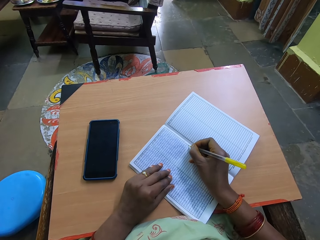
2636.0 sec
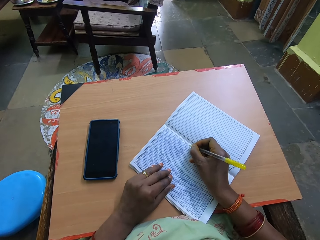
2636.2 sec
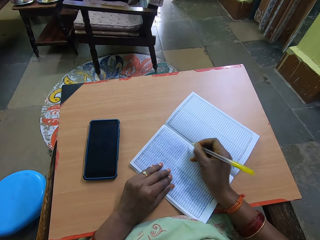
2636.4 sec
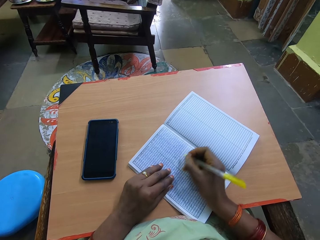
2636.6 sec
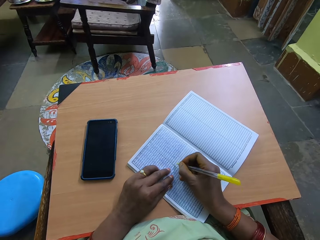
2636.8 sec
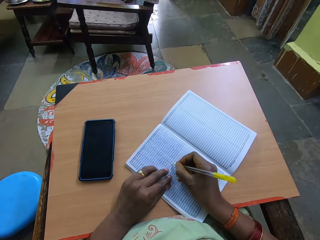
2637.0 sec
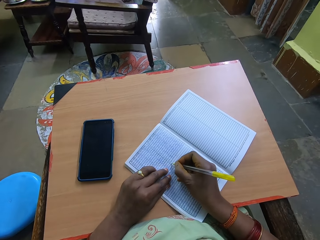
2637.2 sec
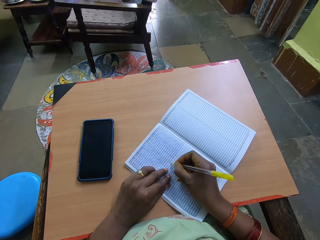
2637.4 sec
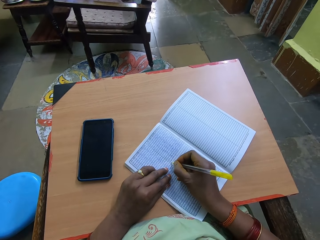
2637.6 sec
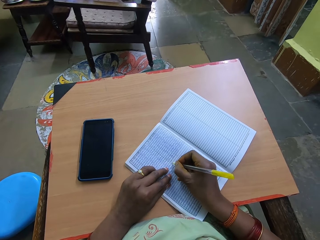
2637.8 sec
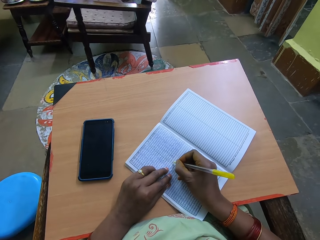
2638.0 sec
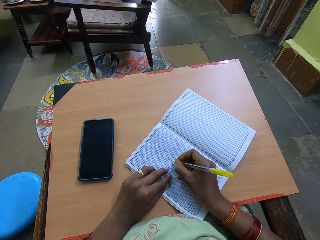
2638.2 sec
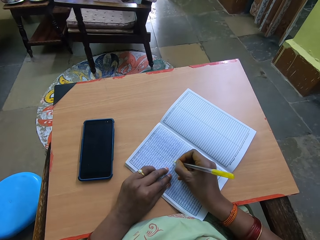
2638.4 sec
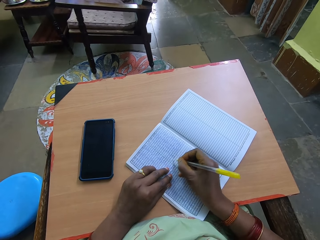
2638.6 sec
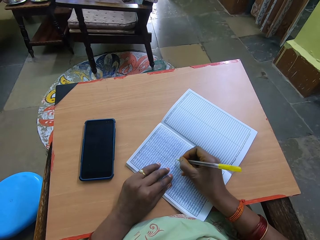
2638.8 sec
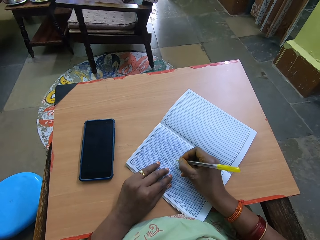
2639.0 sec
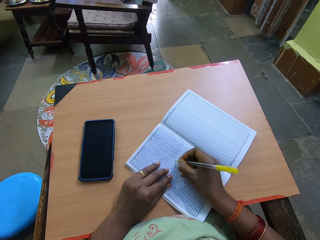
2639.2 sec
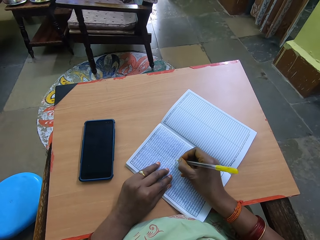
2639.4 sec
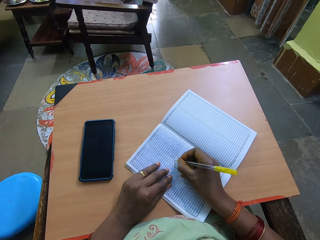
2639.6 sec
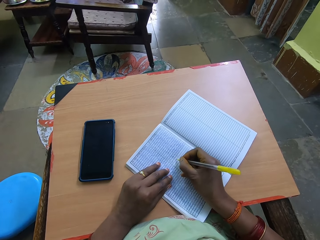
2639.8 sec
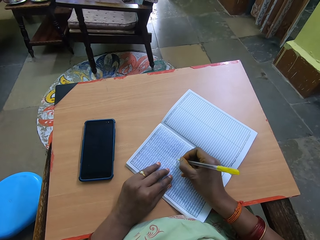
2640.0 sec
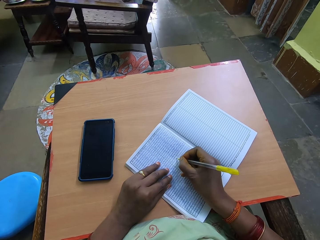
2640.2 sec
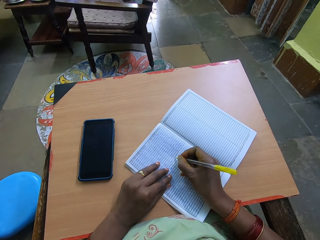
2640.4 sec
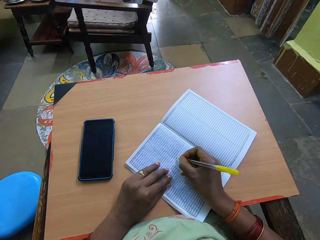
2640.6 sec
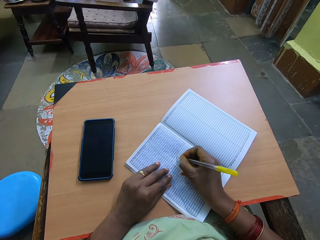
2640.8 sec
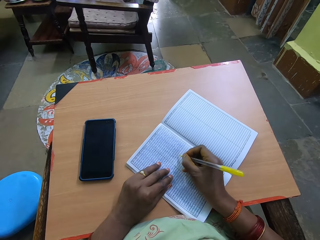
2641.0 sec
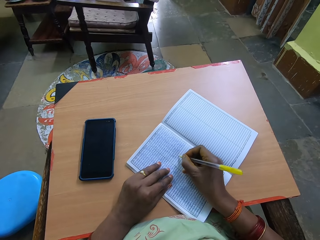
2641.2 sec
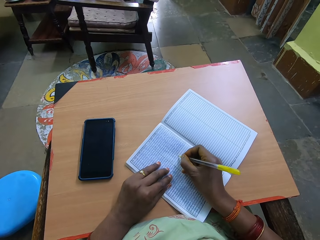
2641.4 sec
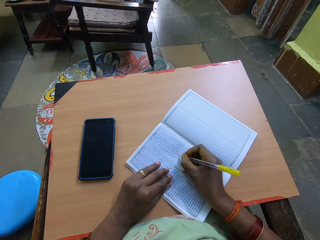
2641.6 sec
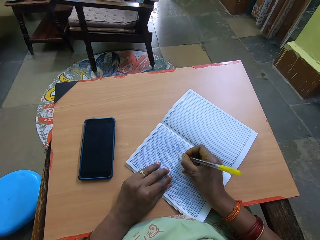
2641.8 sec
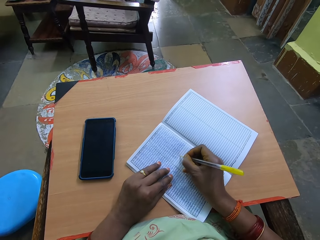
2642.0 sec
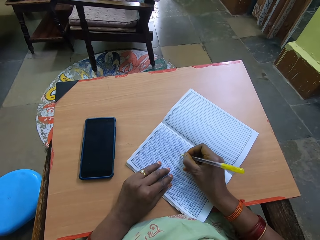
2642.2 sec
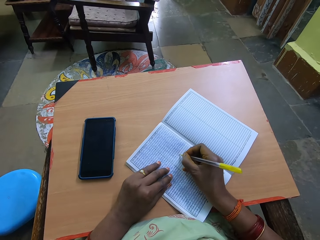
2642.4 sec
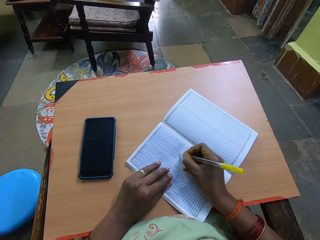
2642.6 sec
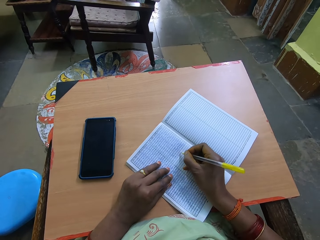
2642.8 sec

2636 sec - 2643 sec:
The camera wearer writes in a book with a pen in her right hand.

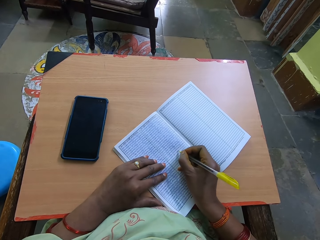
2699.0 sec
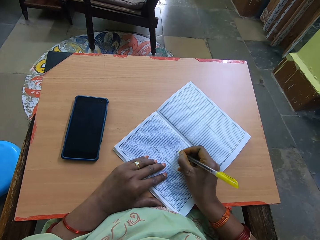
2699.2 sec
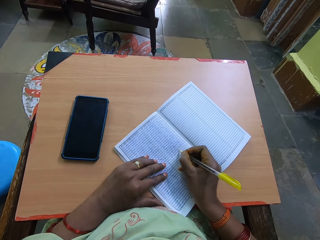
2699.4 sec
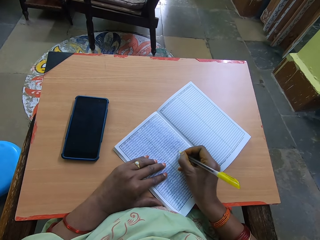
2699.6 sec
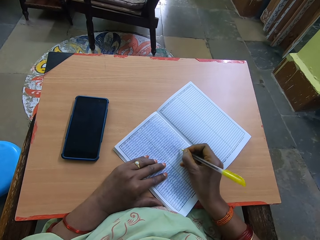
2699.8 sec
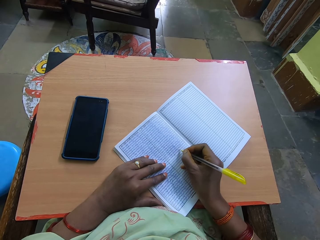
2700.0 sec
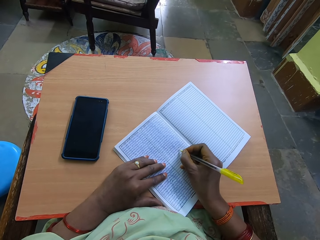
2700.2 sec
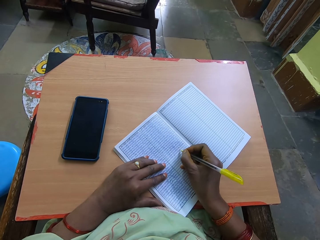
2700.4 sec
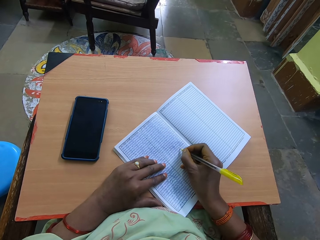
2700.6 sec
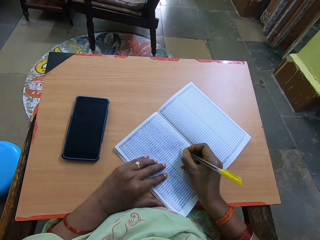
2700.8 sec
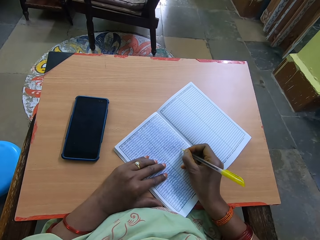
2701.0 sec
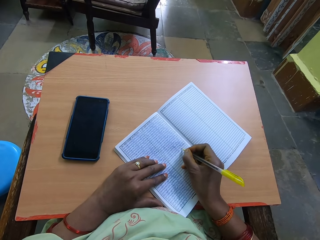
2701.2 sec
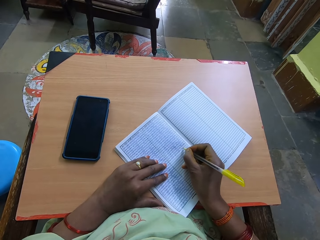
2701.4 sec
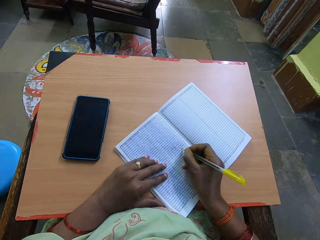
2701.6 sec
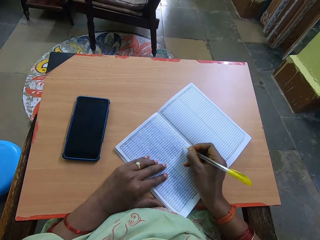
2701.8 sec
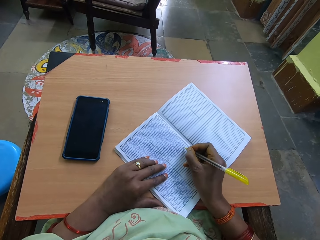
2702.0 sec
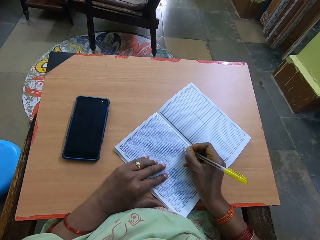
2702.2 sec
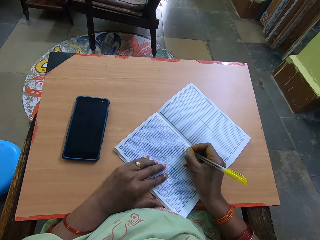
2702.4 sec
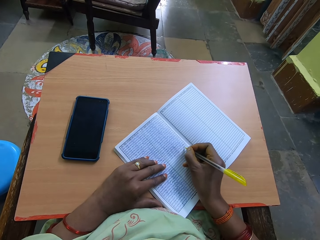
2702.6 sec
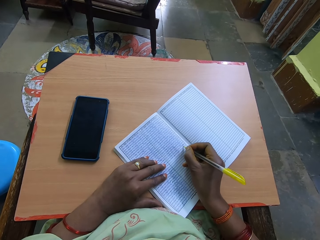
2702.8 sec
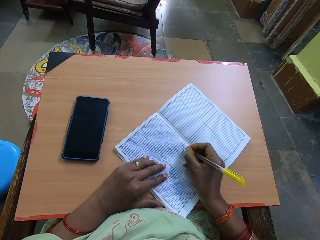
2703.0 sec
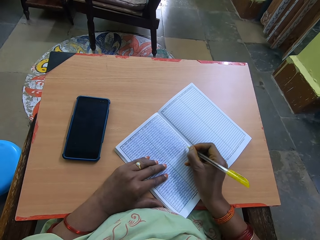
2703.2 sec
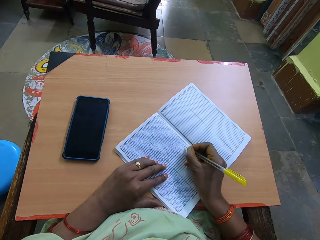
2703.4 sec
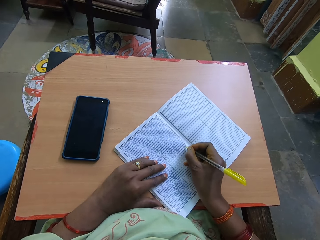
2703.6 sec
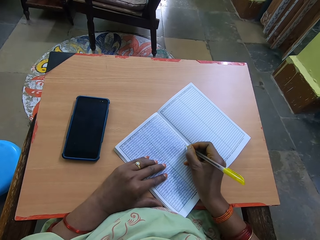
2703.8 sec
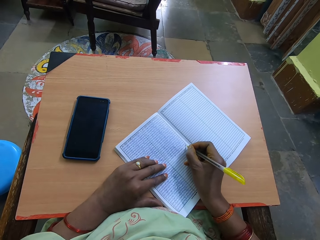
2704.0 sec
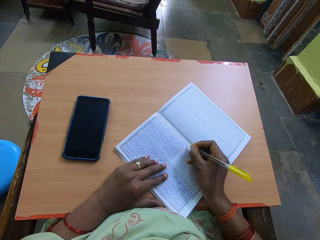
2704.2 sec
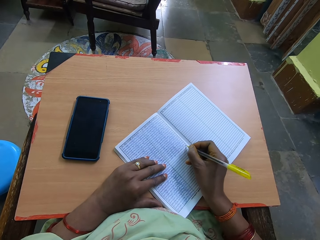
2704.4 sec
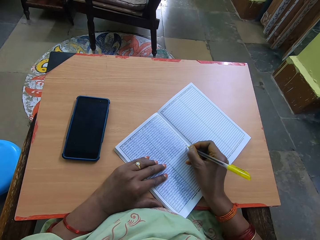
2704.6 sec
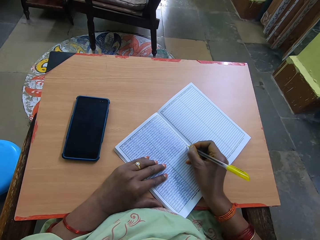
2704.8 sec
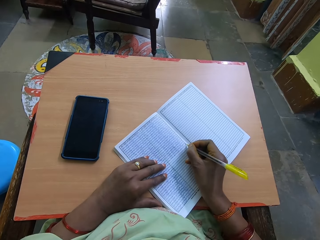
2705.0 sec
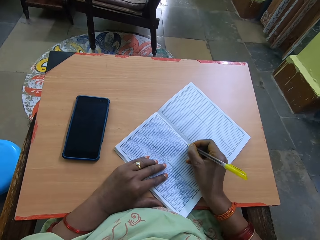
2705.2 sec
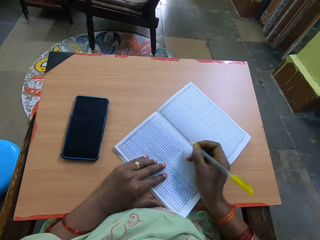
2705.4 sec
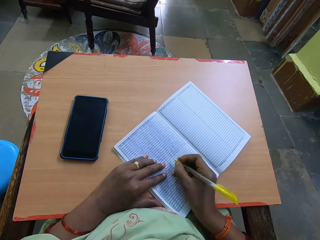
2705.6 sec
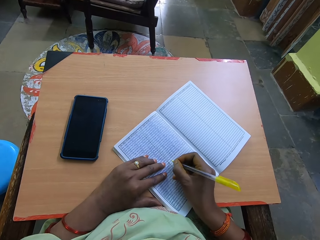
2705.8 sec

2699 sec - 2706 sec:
The camera wearer writes in a book with a pen in her right hand.

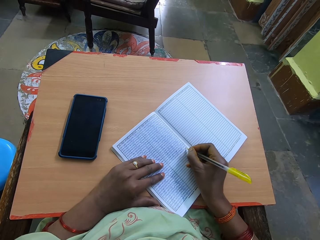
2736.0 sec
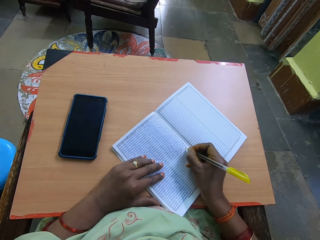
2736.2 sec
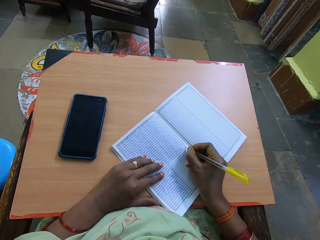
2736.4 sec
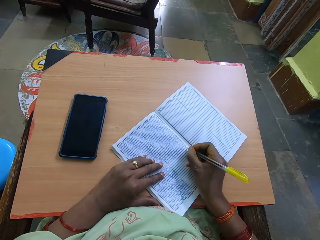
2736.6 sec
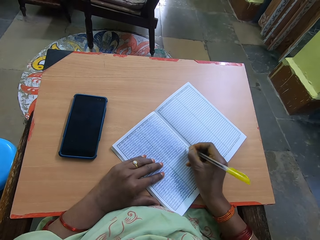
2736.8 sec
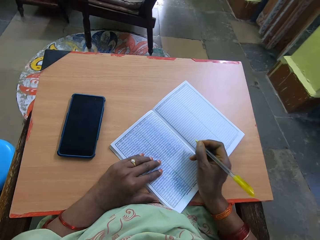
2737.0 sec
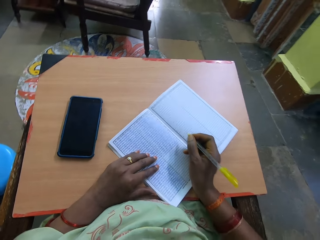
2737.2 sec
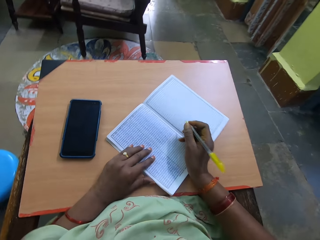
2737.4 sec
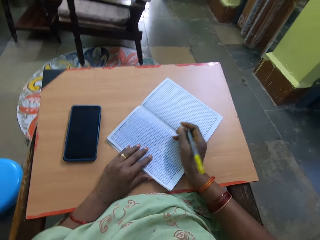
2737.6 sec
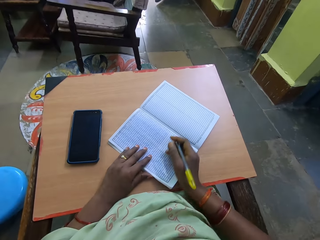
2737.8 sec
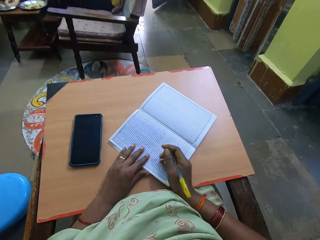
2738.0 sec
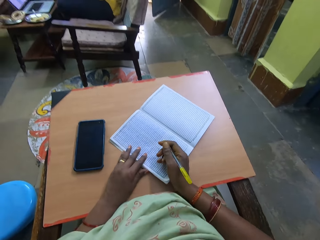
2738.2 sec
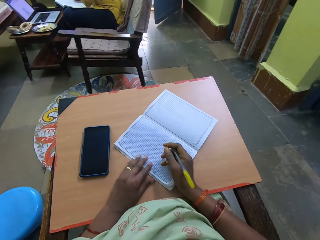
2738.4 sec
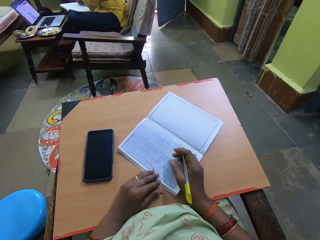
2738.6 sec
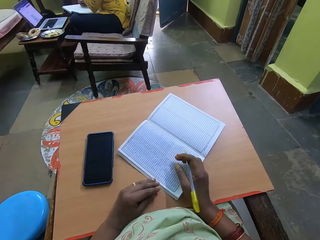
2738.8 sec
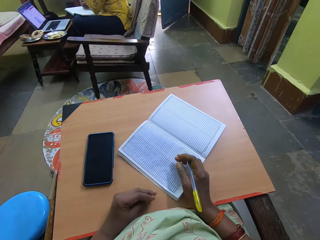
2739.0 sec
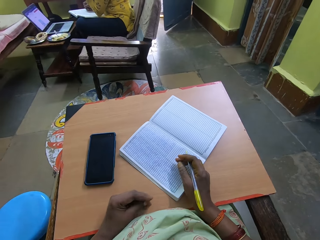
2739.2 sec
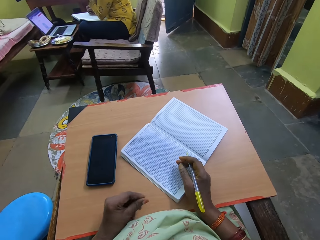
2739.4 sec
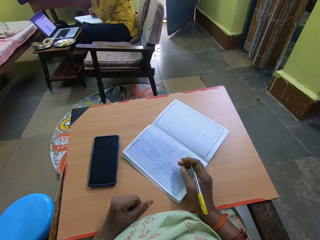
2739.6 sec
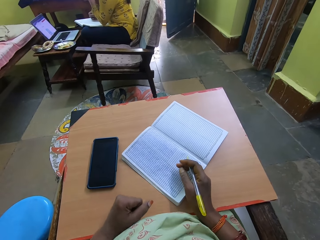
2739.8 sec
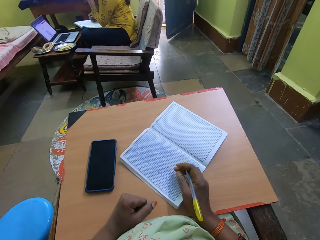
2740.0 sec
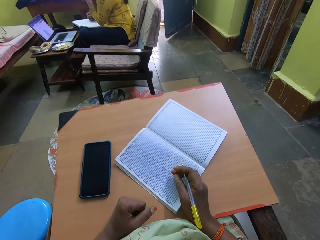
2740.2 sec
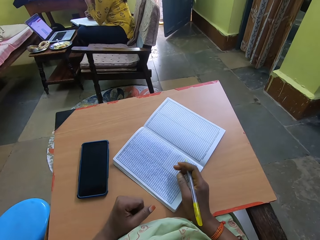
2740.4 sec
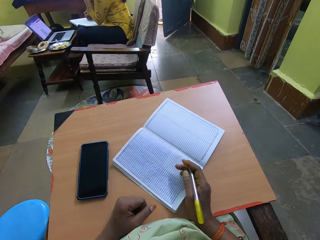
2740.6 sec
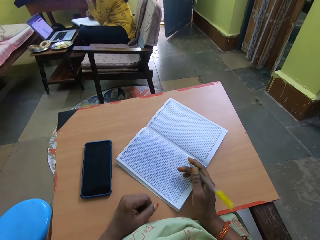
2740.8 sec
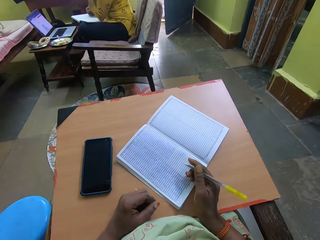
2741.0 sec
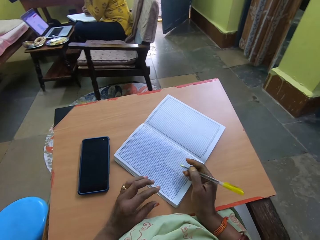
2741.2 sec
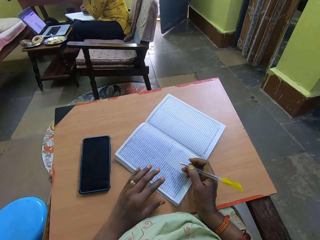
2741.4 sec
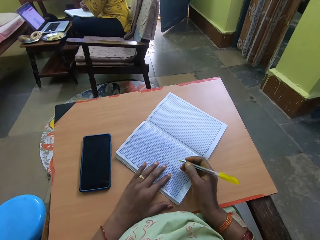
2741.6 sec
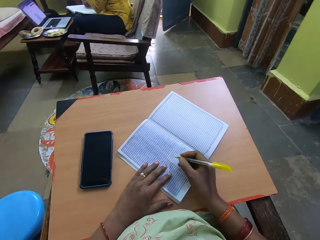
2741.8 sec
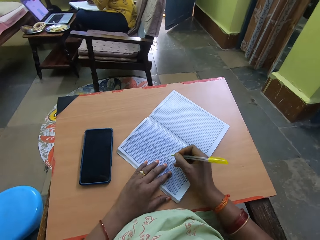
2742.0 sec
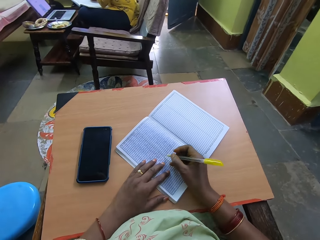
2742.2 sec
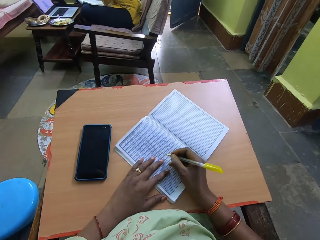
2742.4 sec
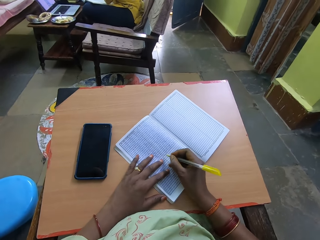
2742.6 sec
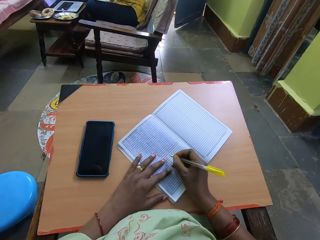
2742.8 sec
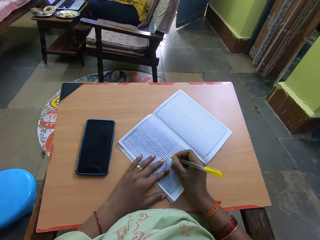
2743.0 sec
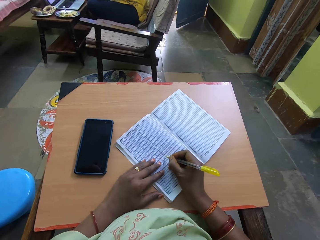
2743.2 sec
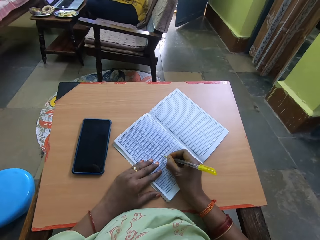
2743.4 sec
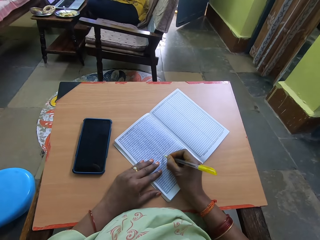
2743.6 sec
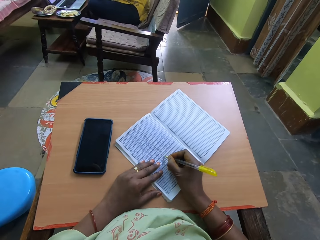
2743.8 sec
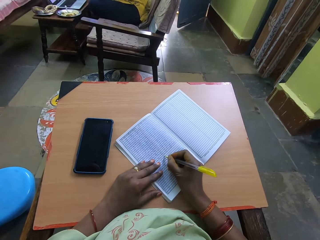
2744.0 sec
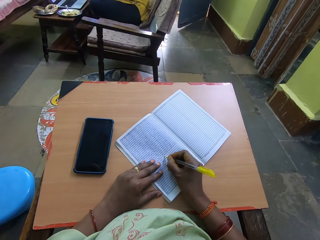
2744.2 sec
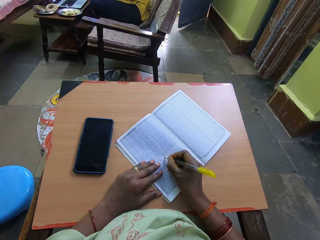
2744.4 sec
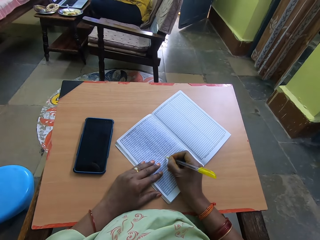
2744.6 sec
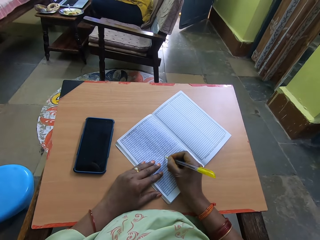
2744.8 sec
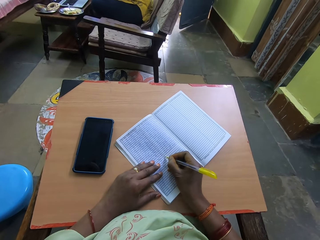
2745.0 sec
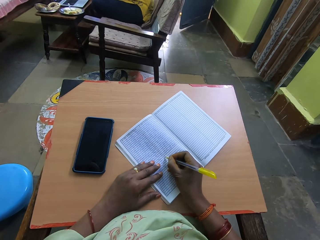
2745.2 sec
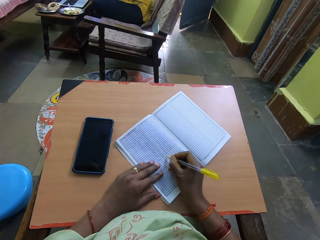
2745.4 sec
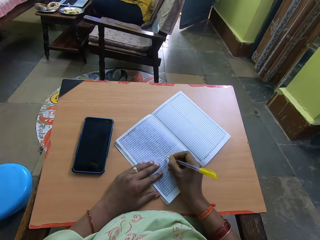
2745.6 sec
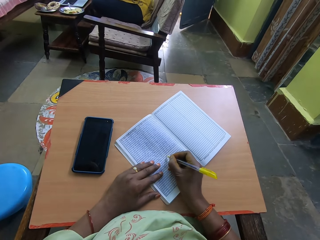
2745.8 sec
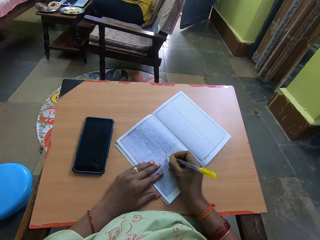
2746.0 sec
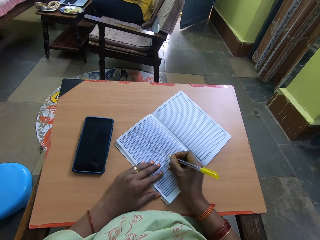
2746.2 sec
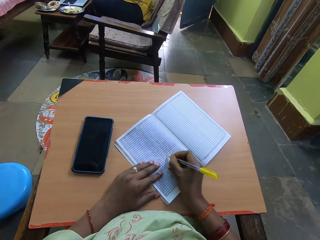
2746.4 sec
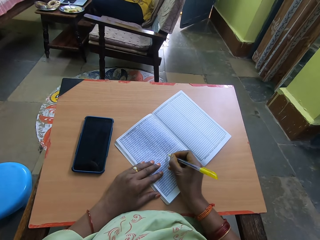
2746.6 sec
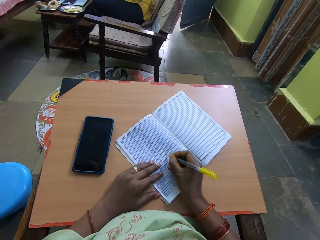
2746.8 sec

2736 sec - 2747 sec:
The camera wearer adjusts the book on the desk. She stops to write for a while. She places her left hand on the book. She proceeds to write.
